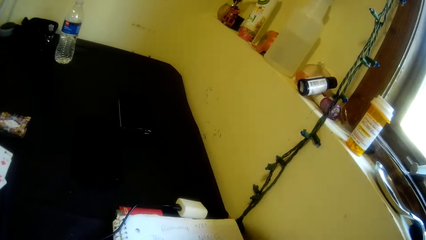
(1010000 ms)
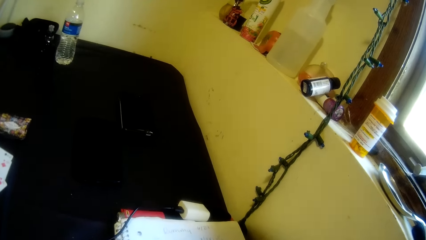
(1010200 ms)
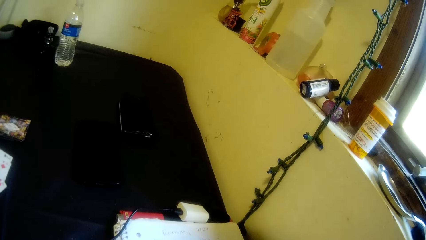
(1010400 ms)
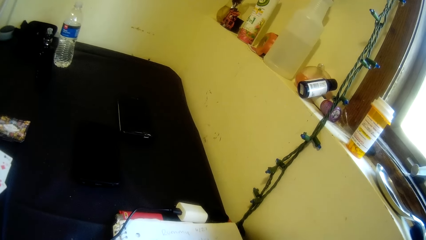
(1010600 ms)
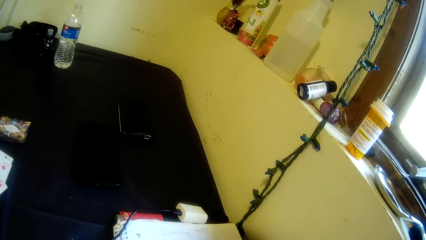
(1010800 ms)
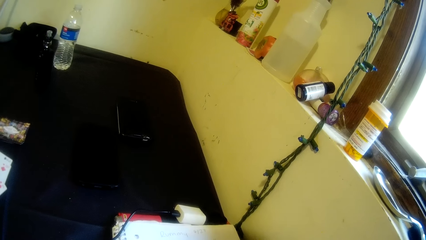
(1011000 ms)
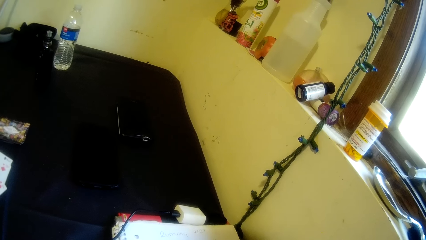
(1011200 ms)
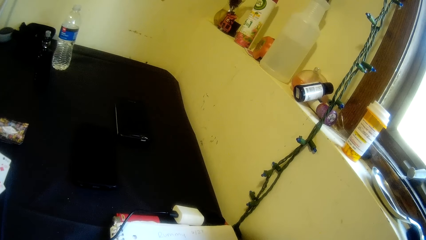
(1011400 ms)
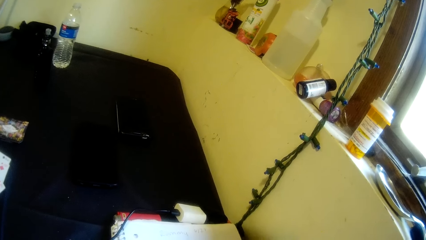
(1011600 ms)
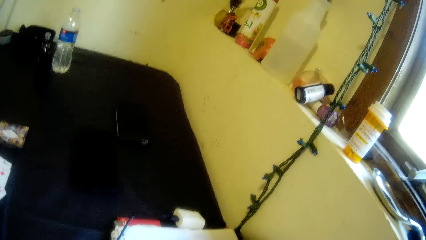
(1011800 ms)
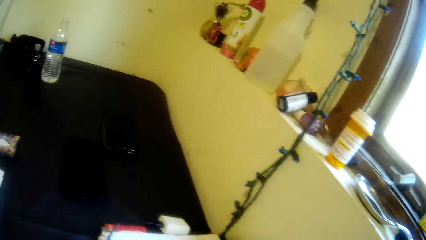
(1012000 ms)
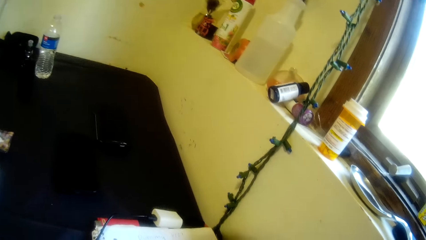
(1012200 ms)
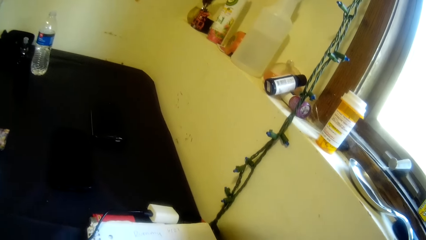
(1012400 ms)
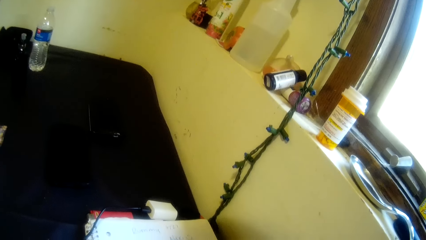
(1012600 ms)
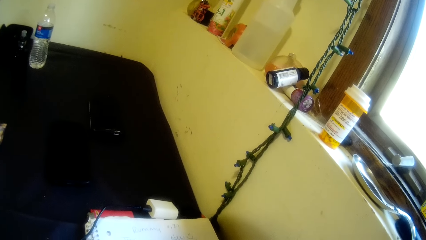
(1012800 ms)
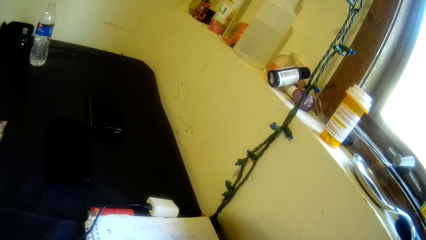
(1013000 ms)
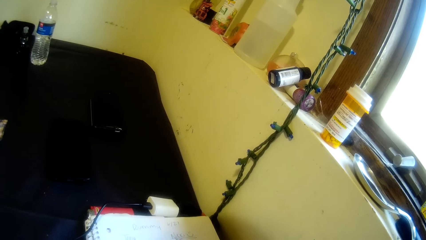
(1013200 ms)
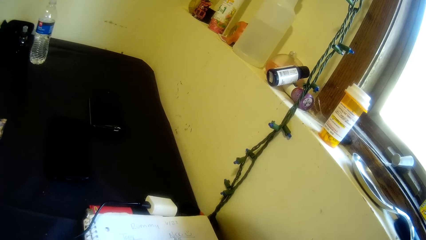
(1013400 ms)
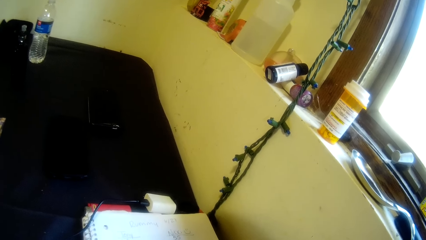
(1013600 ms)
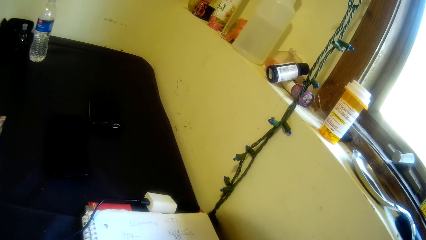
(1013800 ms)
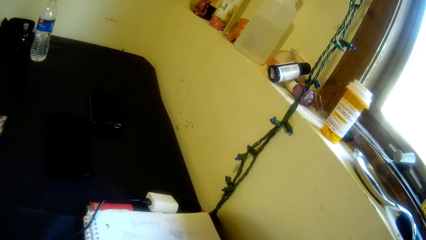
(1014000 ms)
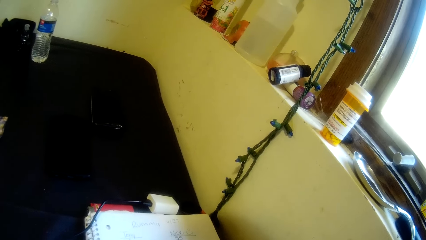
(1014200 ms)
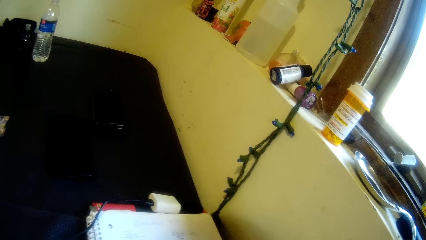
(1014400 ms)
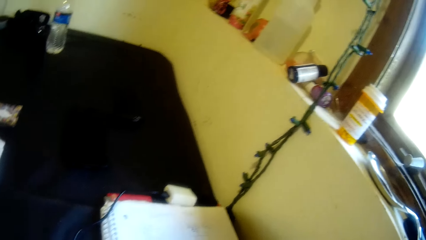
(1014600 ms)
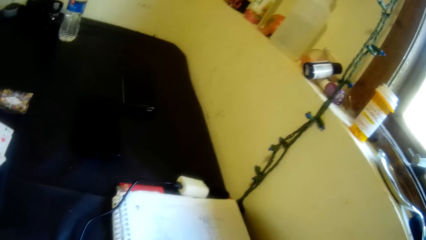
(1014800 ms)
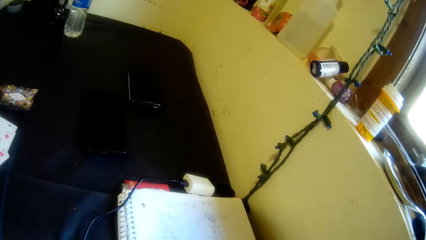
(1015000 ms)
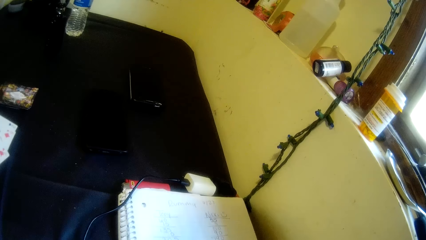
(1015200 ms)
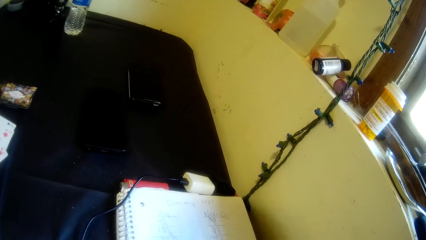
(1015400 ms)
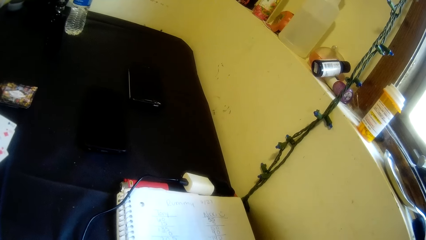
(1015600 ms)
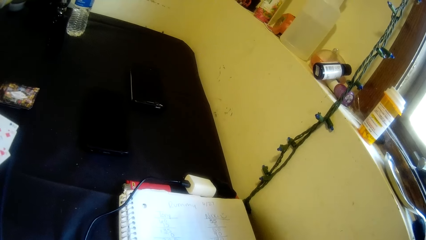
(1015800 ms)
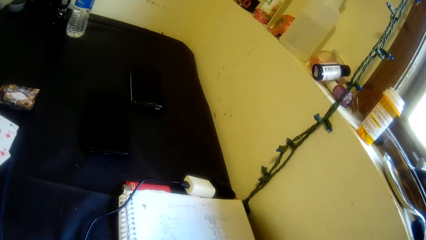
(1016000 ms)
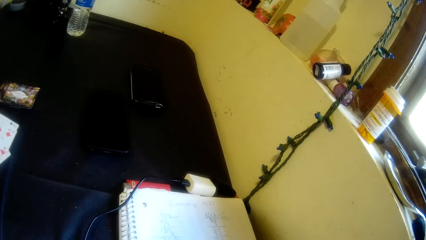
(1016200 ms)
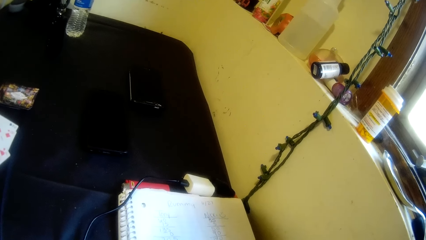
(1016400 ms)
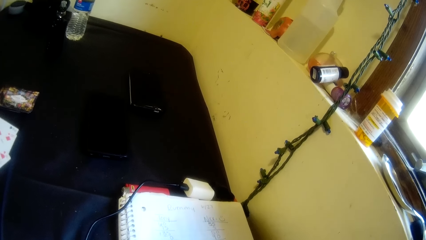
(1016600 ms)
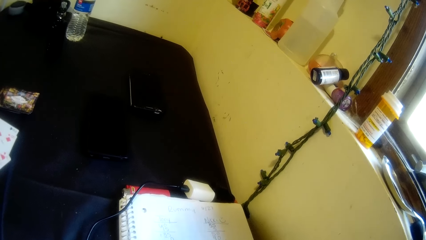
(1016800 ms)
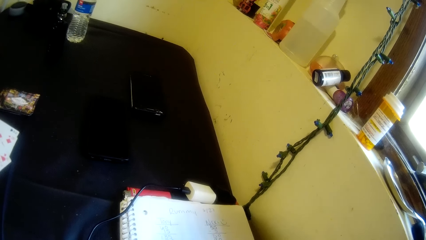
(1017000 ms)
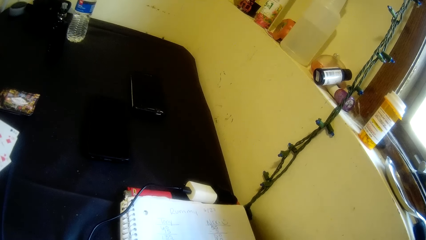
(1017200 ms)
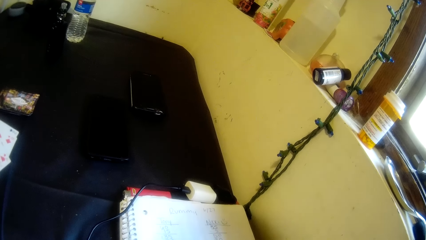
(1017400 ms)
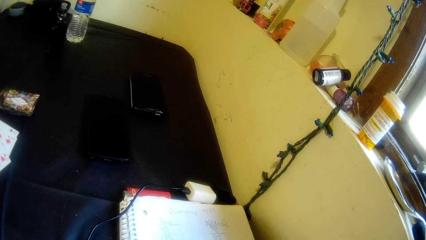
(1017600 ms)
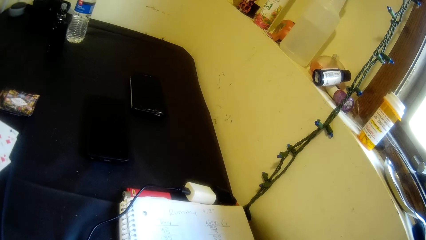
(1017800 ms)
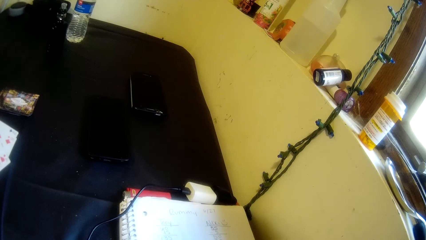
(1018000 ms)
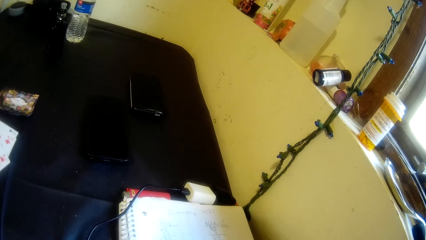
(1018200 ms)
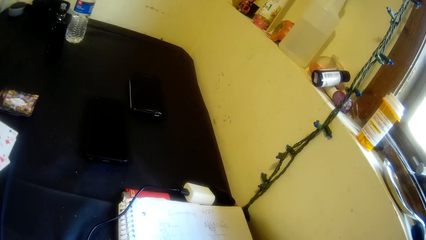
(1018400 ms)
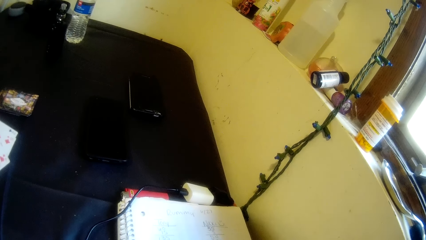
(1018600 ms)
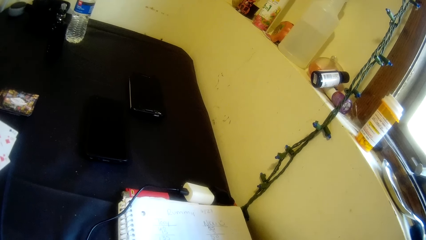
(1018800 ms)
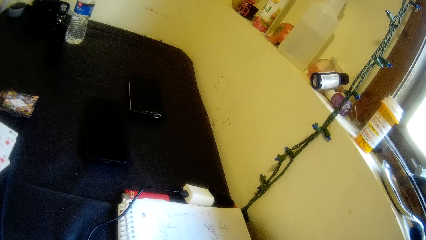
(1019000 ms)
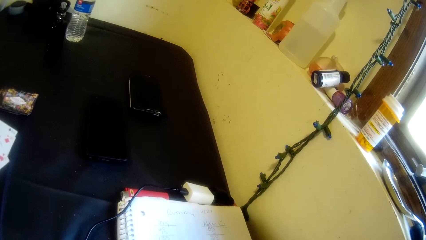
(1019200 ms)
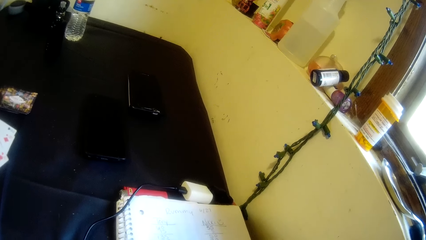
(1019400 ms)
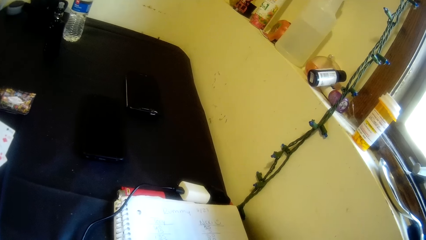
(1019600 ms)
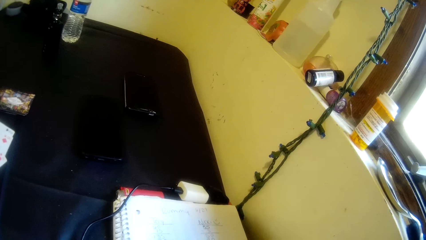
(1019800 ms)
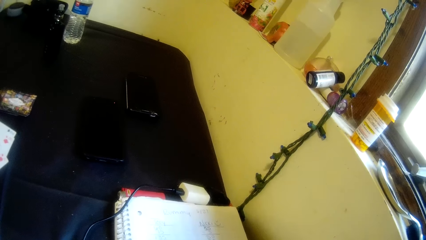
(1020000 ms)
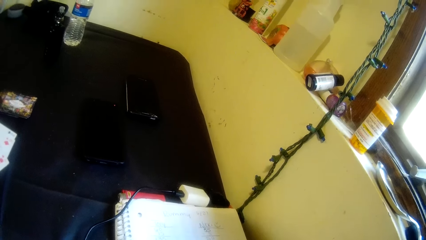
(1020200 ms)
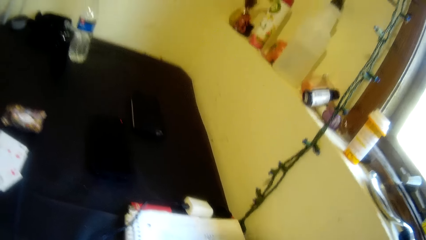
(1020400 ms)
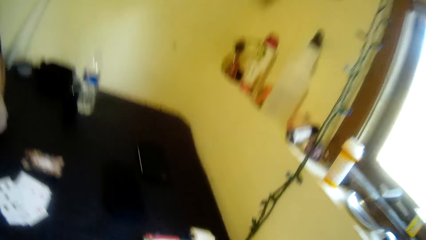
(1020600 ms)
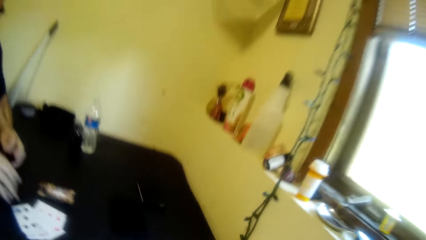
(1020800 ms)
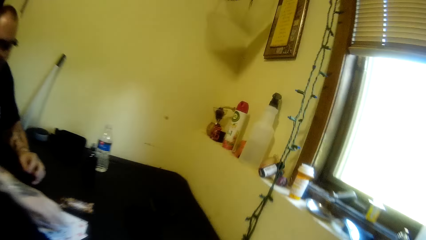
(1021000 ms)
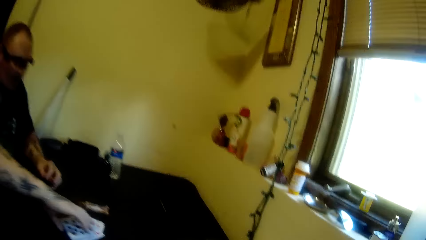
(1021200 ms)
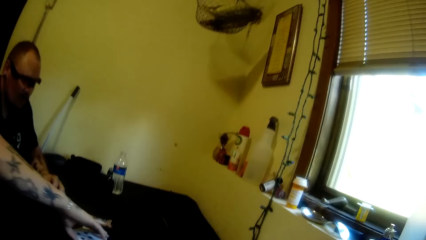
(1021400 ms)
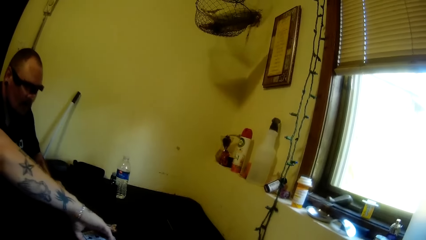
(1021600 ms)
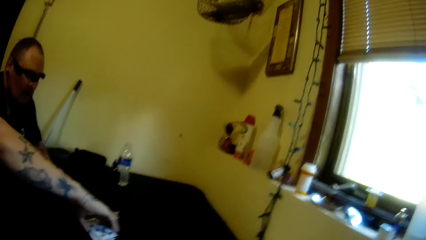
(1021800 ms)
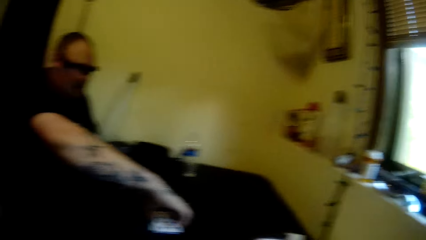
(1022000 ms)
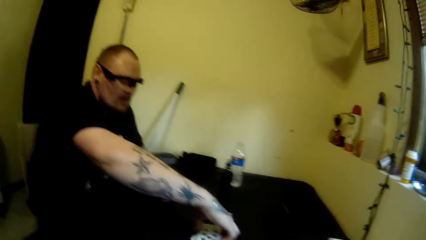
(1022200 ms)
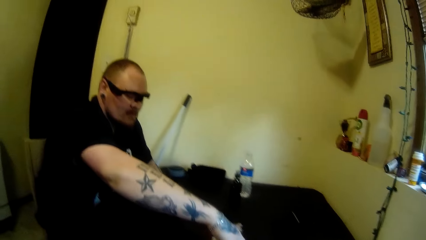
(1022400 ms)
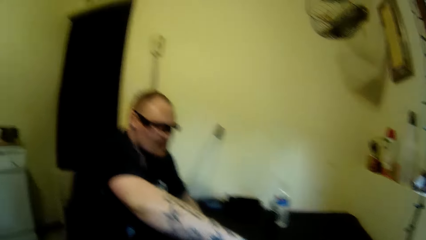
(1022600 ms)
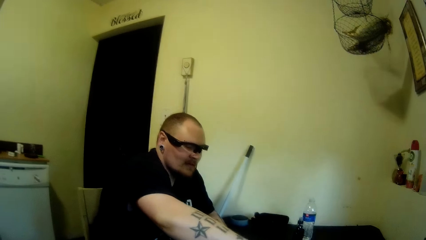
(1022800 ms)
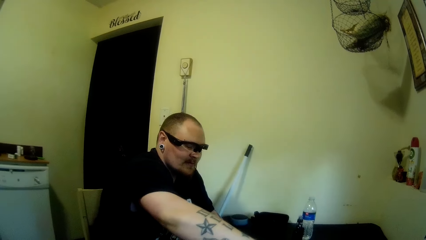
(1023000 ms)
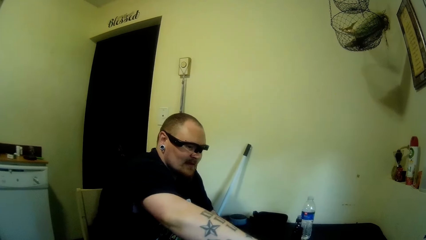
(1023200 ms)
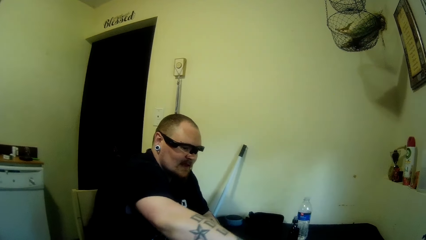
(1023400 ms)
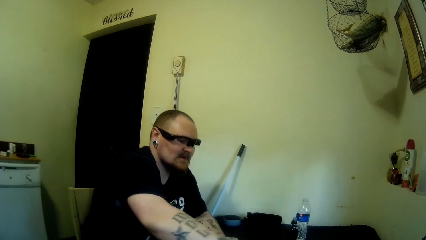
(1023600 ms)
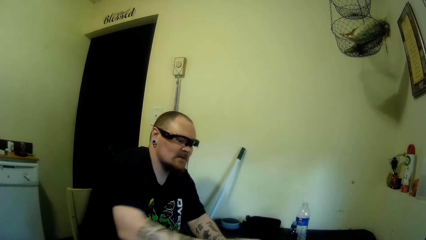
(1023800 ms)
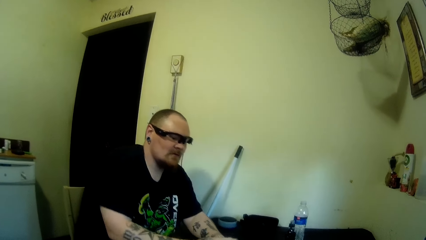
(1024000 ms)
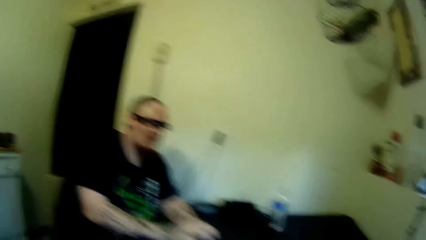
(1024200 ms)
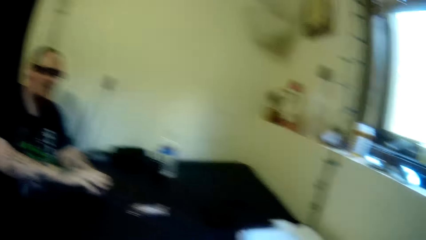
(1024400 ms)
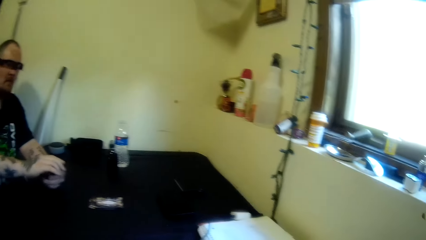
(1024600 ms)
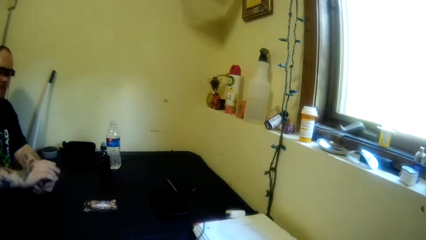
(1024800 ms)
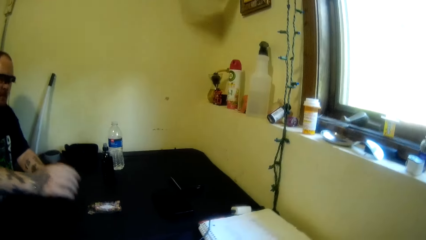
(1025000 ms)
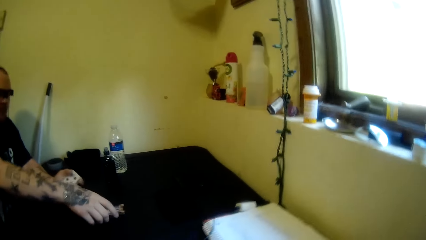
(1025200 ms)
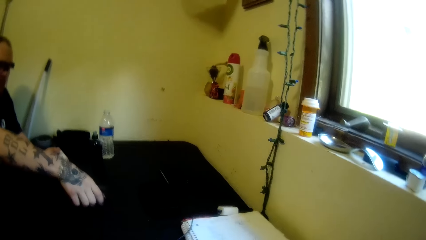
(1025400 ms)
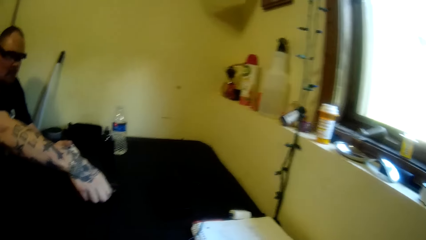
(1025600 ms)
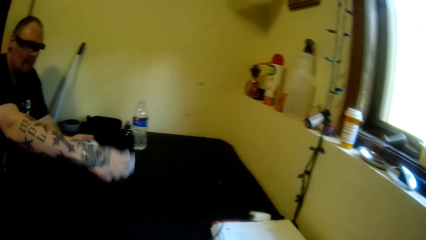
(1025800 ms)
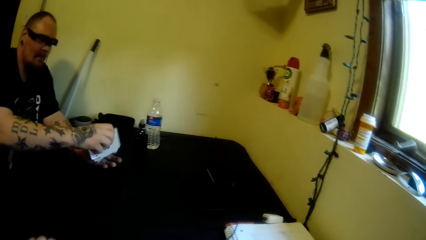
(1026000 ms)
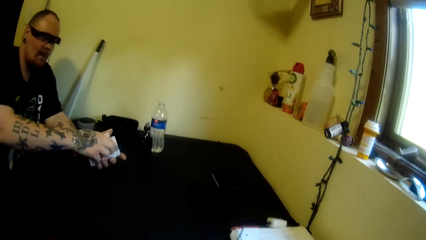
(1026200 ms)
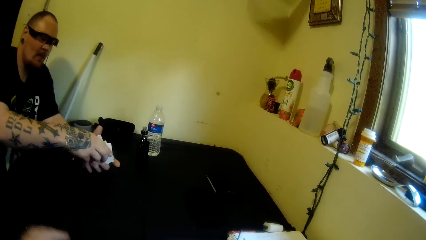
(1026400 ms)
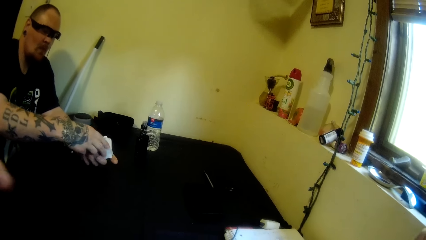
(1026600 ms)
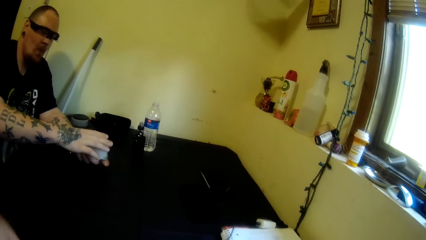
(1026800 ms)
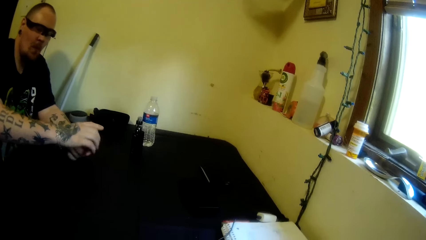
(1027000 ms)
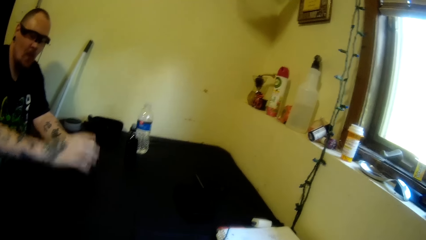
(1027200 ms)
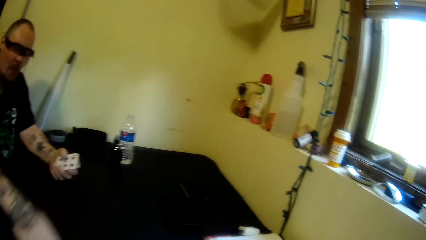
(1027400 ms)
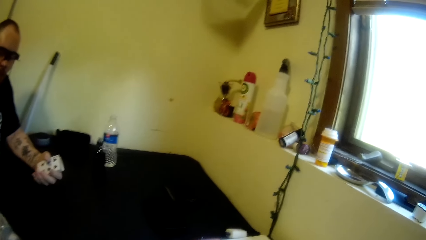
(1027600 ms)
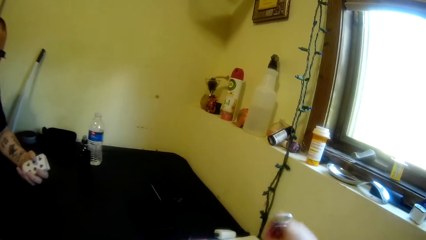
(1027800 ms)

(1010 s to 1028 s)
The camera wearer looks around the room. A man picks up the cards from the table with his right hand. The man holds the cards with both hands and picks up a card from the table with his right hand.
